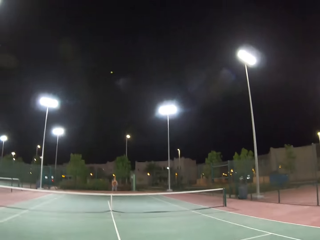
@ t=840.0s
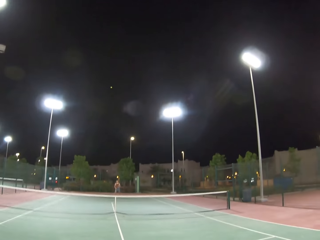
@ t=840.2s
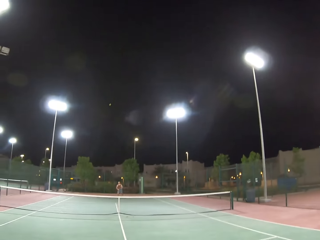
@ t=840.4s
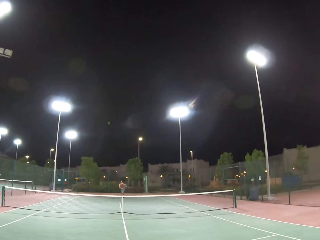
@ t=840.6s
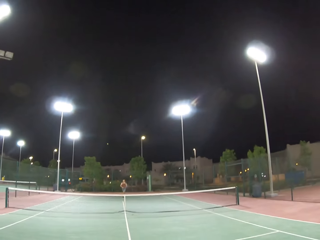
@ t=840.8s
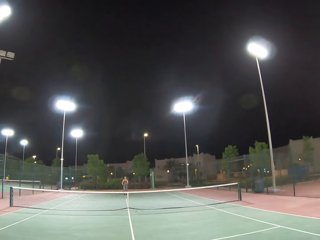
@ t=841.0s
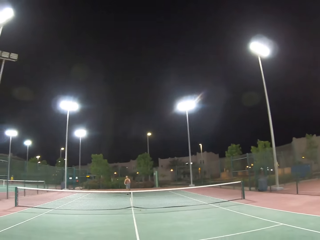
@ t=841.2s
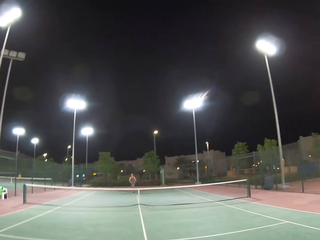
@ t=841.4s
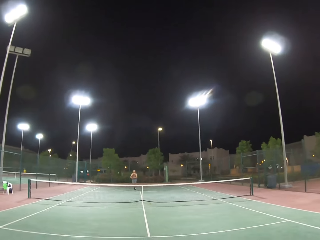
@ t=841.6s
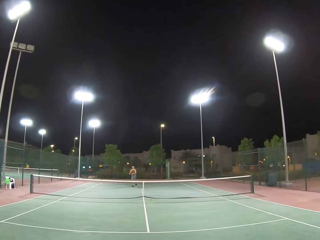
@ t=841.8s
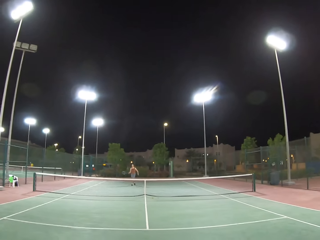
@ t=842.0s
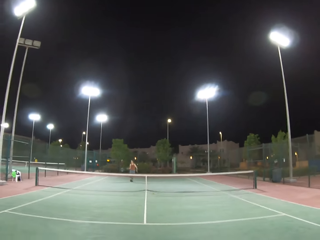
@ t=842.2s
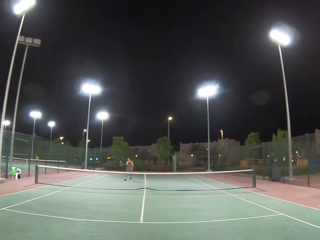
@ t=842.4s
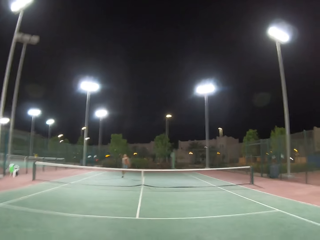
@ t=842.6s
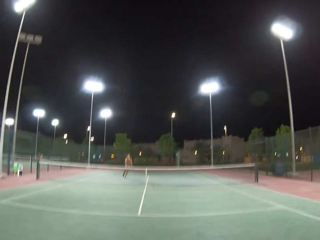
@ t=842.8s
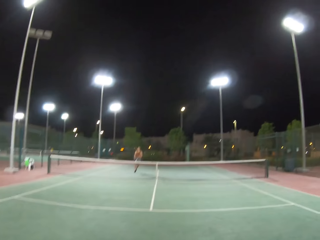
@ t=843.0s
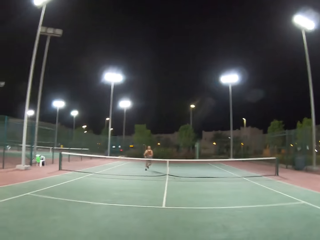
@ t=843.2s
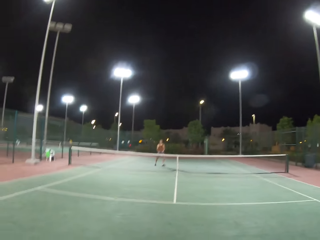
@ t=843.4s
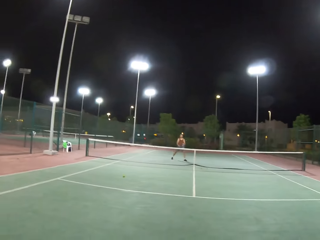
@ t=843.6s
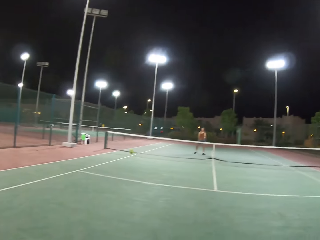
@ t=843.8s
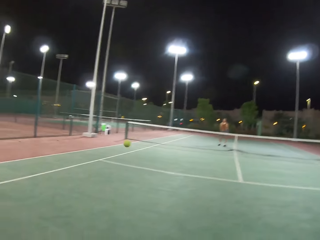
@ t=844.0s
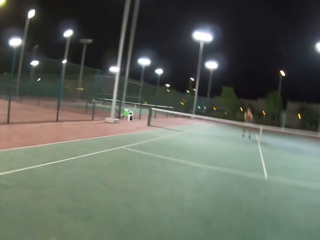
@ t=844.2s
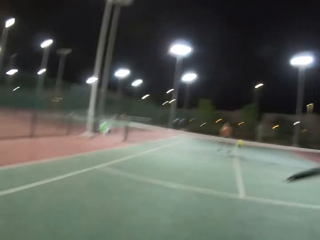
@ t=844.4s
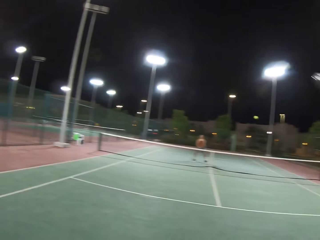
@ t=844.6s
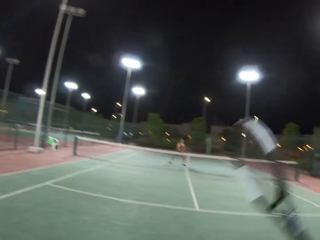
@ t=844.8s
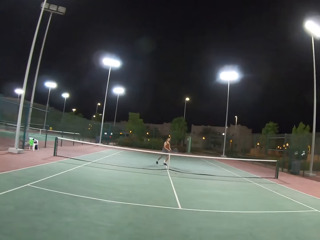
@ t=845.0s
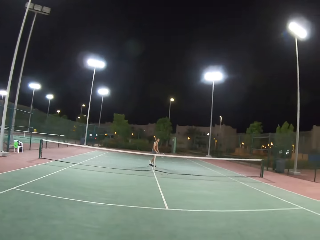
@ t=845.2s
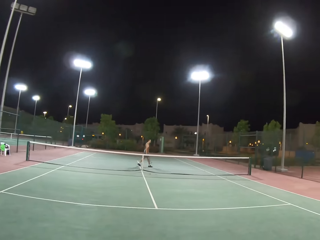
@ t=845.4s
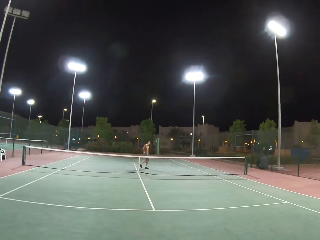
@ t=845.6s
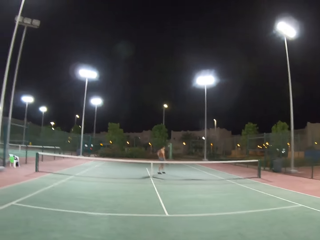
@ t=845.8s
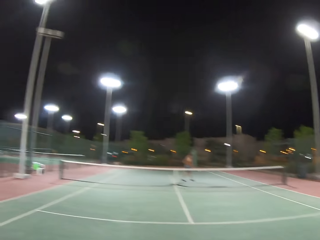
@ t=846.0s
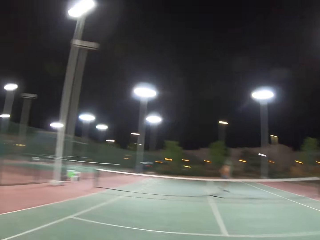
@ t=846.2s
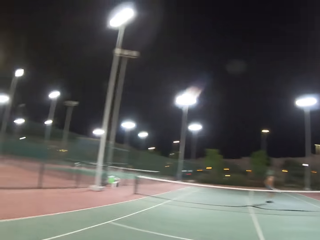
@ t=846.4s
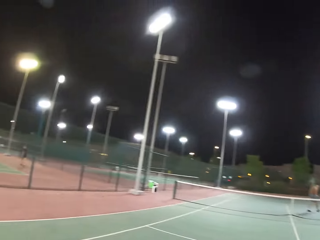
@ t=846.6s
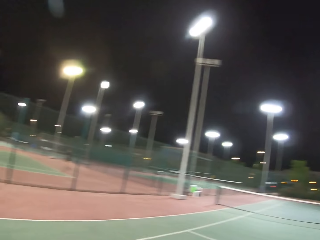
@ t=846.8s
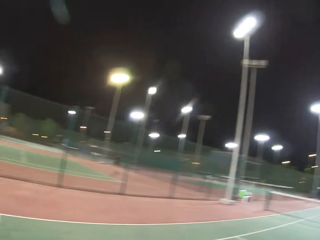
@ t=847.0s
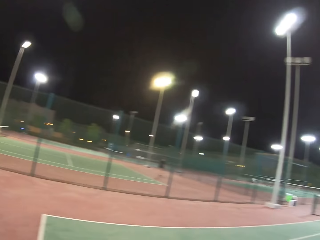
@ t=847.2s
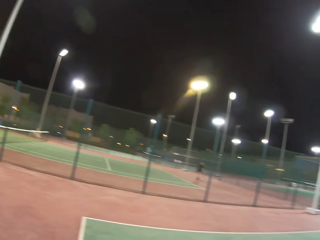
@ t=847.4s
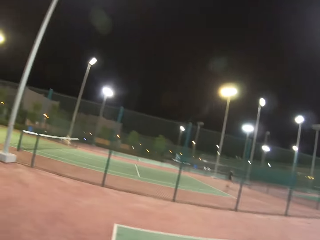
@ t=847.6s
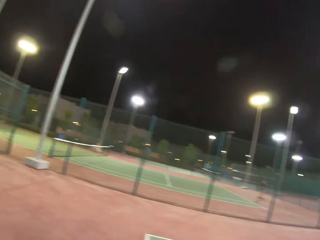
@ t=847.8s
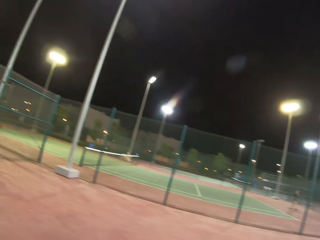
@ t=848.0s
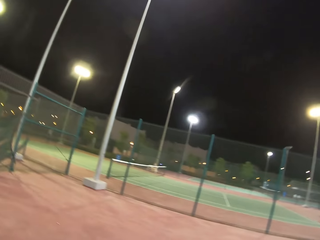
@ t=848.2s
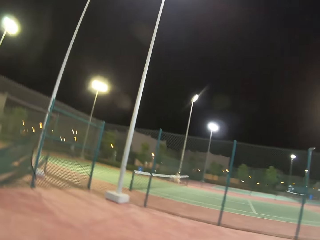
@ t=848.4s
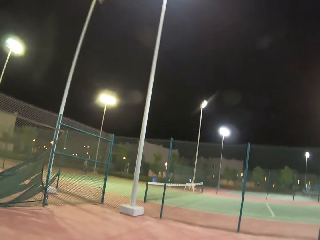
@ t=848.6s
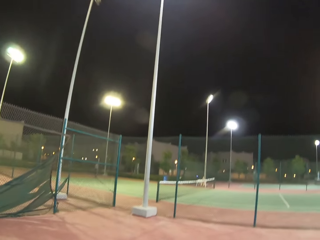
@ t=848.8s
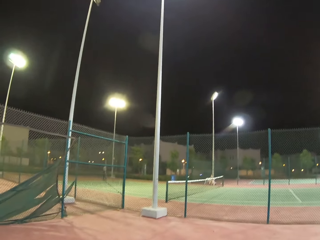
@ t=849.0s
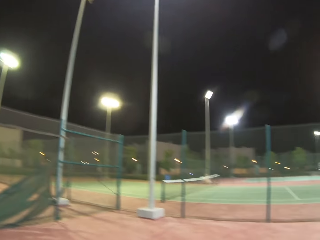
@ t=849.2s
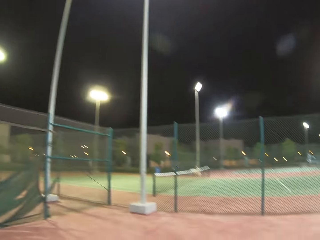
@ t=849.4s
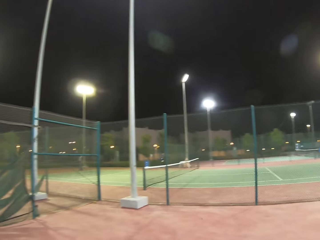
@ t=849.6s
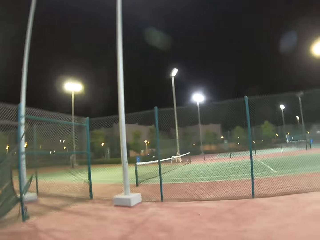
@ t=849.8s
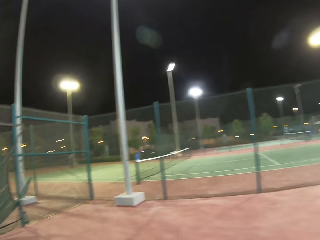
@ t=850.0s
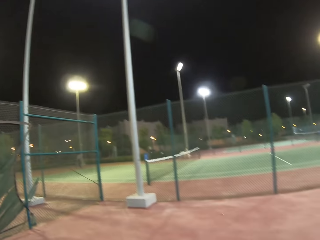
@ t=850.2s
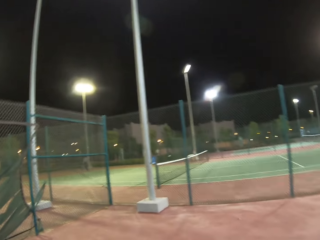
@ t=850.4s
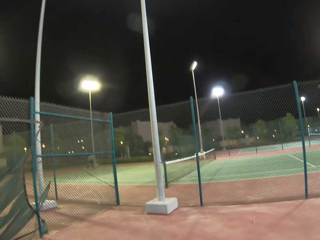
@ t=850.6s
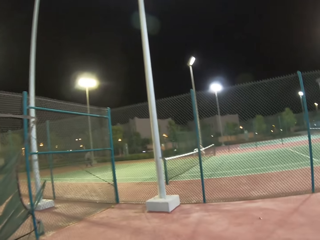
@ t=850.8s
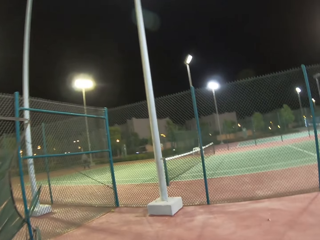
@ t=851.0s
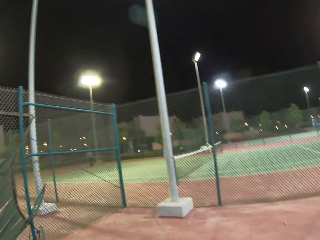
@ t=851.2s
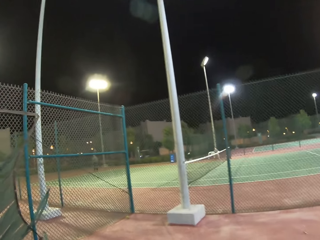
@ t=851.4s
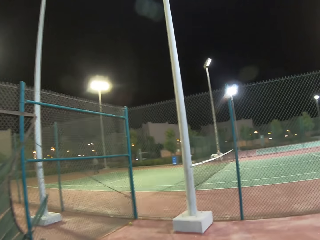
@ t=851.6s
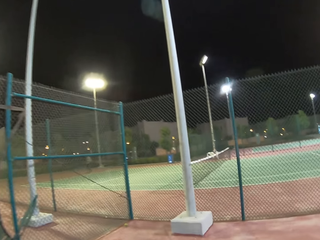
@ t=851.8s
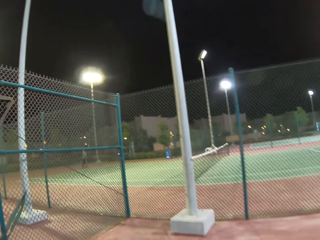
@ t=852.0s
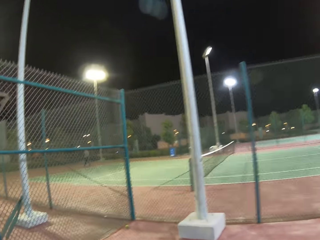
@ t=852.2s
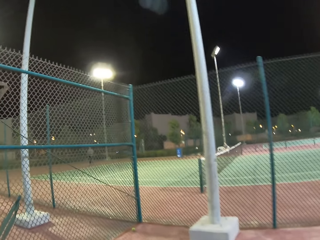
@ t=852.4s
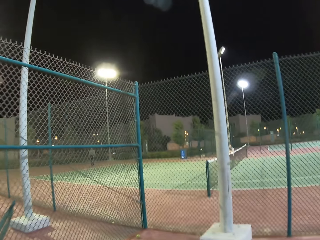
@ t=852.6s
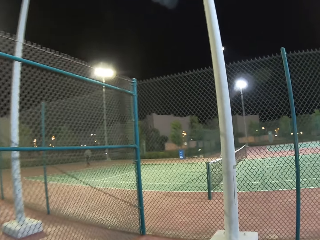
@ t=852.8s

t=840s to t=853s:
A man walks around the tennis court. The camera wearer walks around the tennis court.

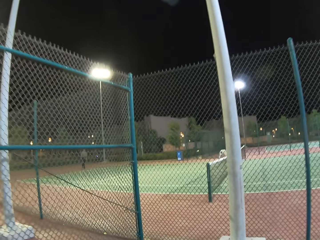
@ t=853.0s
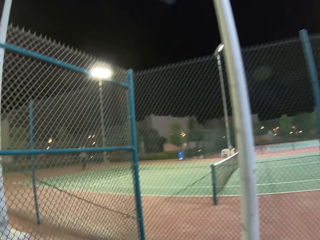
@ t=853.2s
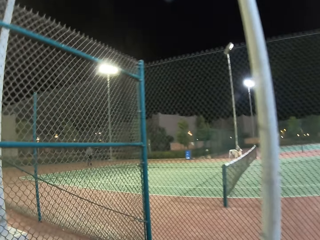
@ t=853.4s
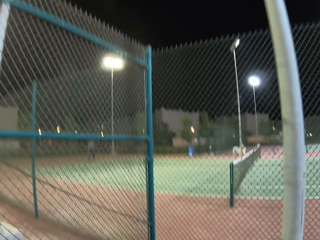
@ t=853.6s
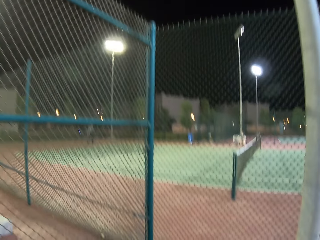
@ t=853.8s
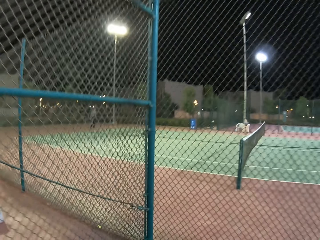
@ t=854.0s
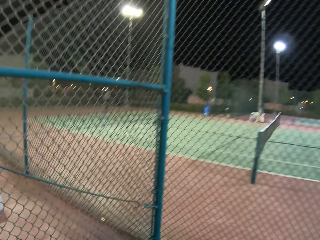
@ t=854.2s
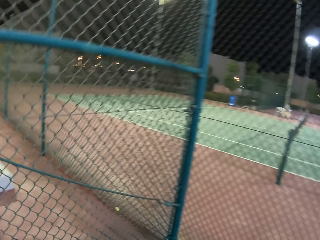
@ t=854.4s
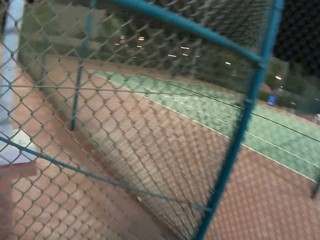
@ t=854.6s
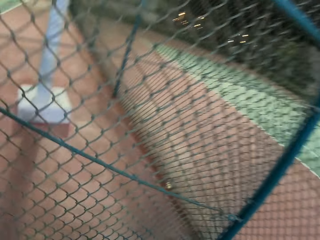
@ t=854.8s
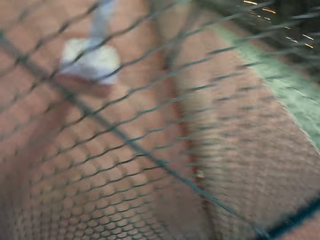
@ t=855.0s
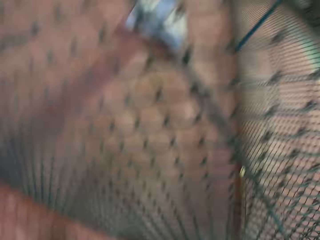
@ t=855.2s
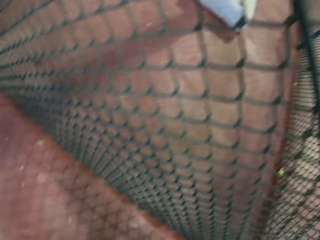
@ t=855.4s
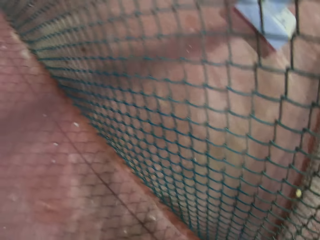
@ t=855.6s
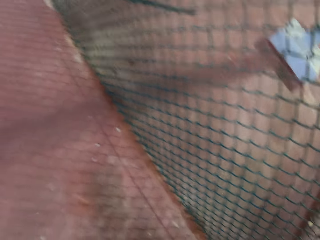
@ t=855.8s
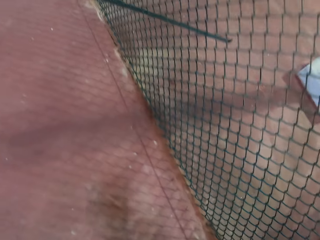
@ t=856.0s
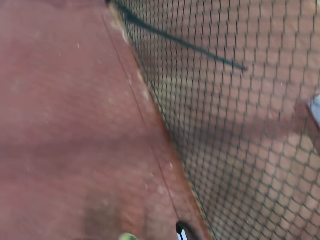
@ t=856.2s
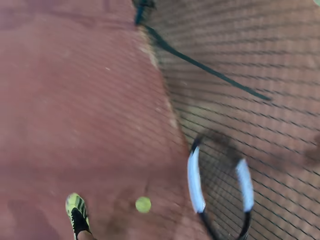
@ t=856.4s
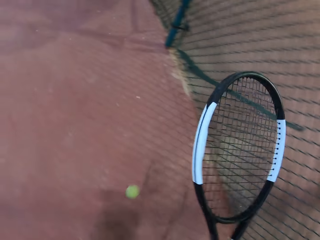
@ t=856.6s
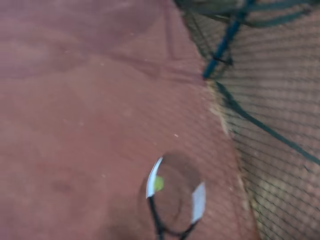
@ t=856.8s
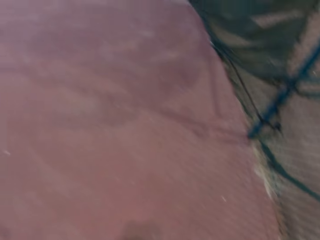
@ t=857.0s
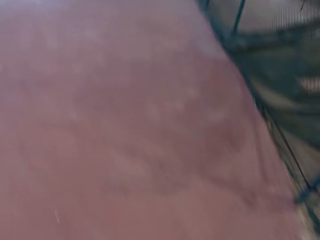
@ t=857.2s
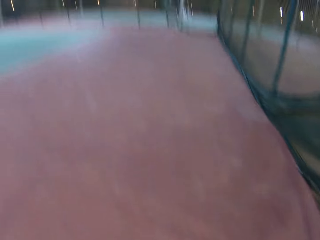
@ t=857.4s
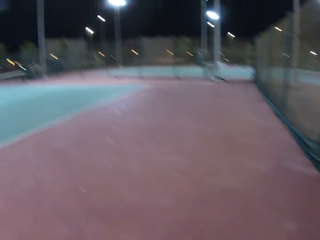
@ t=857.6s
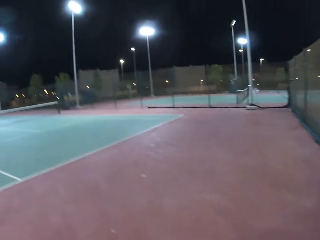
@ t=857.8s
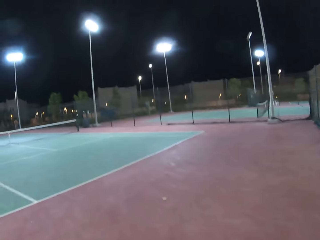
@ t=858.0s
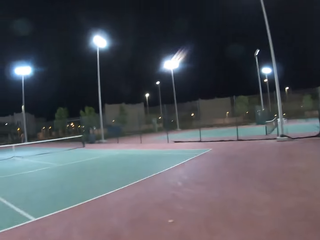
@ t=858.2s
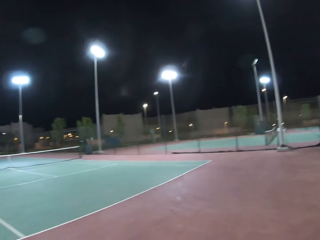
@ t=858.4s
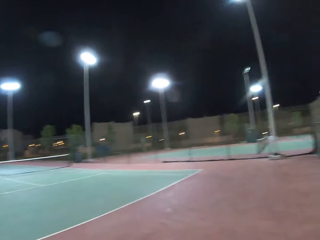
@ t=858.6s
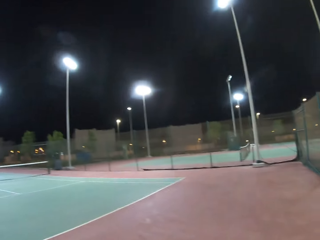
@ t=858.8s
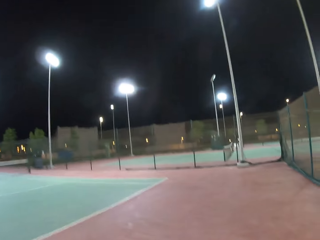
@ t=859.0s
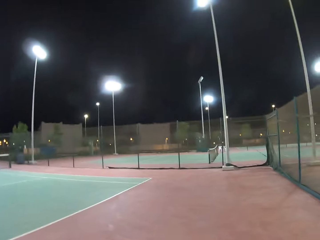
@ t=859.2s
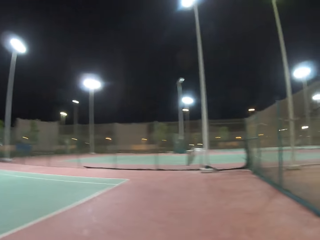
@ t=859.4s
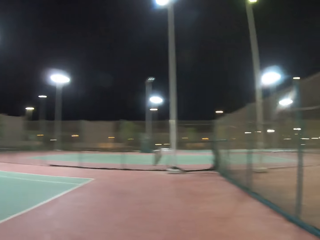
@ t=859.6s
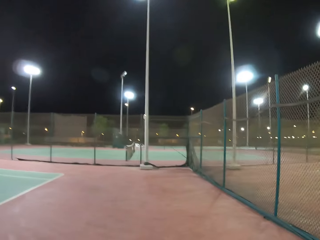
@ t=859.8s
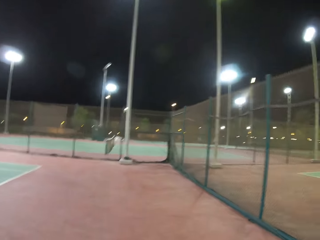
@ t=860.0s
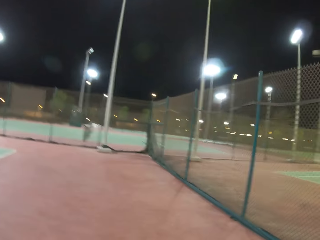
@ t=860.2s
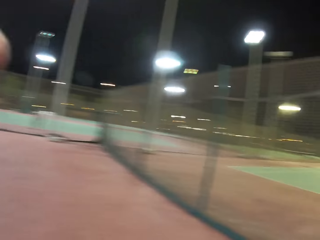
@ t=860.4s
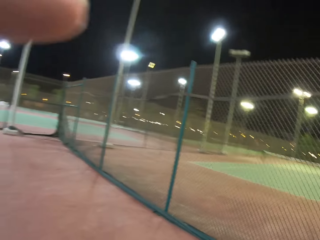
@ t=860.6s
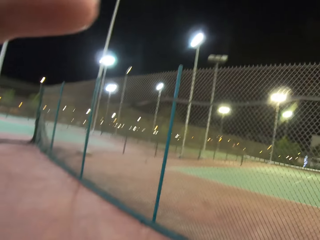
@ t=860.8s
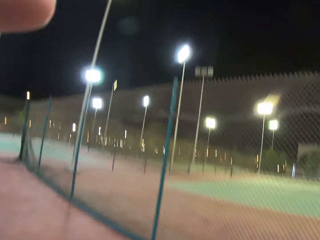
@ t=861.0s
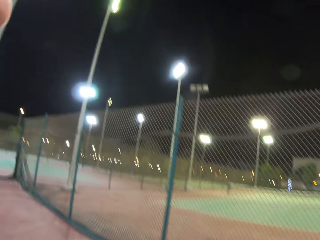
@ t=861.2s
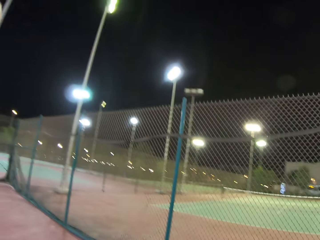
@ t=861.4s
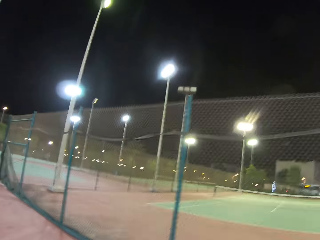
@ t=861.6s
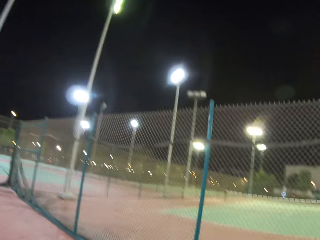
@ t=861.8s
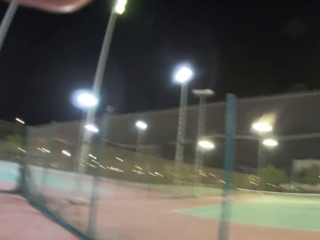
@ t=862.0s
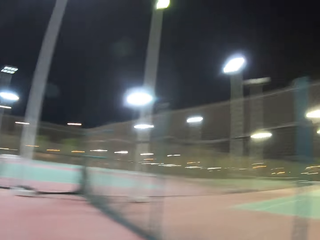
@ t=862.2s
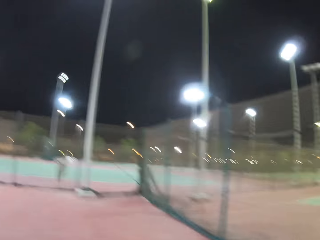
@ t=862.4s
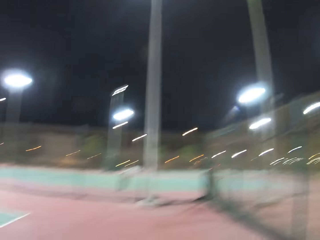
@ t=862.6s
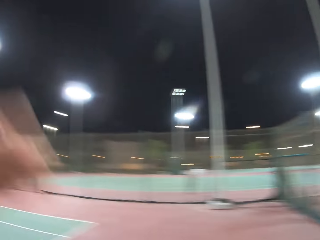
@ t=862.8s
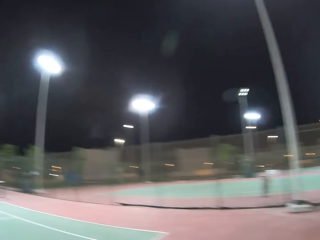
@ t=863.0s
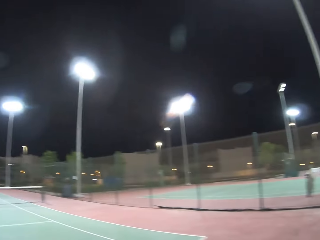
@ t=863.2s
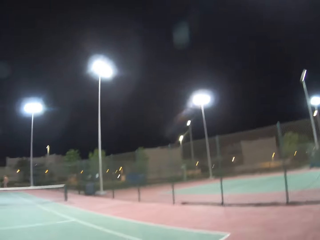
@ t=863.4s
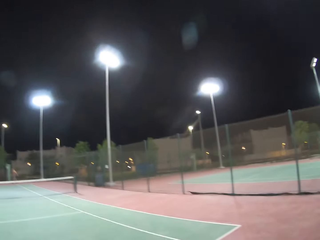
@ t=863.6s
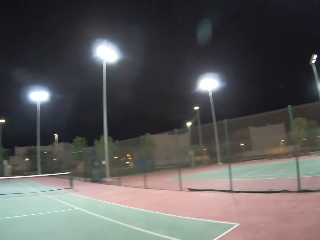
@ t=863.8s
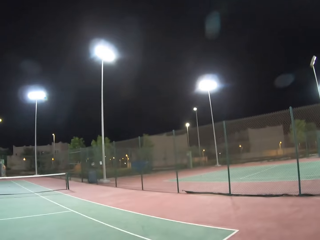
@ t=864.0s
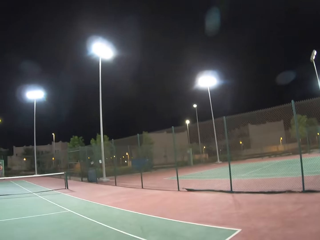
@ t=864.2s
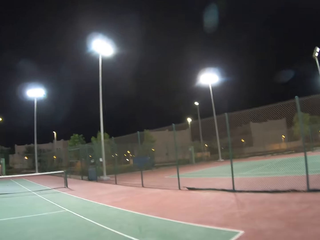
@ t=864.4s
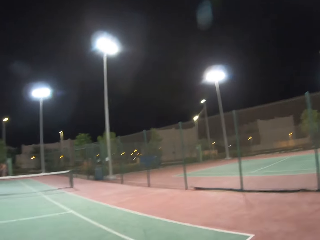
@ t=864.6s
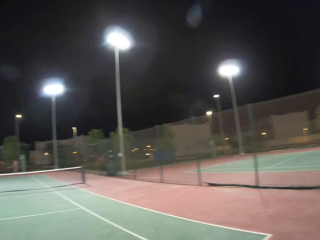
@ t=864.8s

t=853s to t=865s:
The camera wearer picks a badminton from the ground. They dribble a tennis ball. They walk around the tennis court. They touch something. They walk around the tennis court. A man walks around the tennis court.
